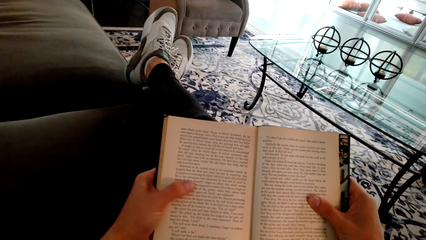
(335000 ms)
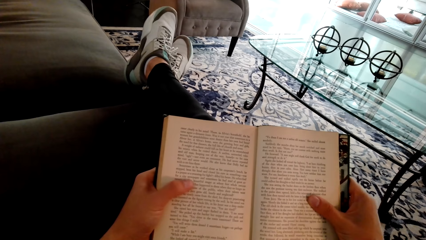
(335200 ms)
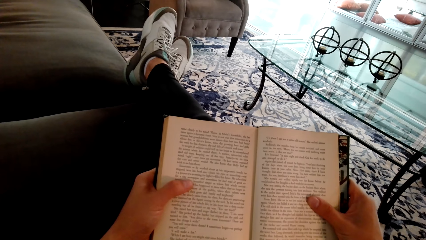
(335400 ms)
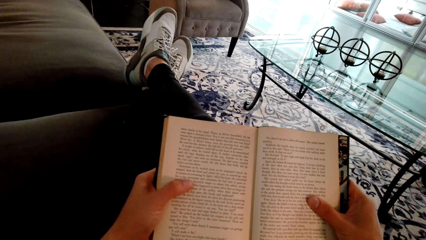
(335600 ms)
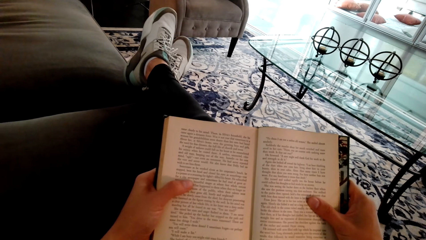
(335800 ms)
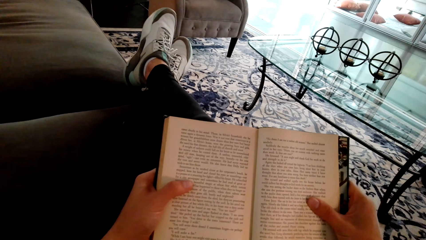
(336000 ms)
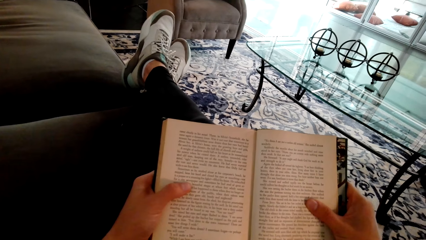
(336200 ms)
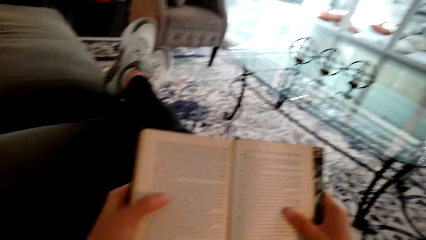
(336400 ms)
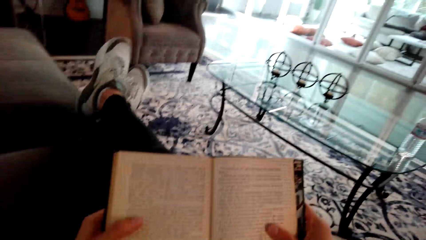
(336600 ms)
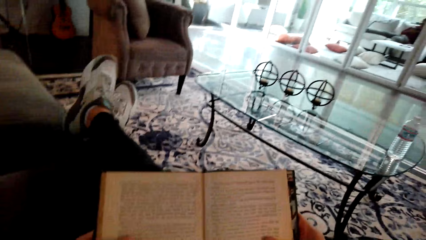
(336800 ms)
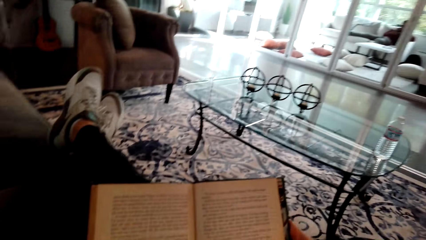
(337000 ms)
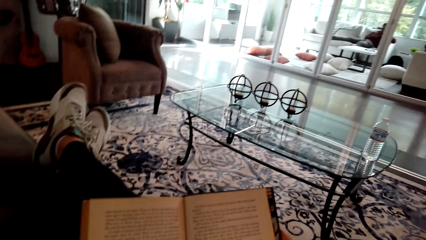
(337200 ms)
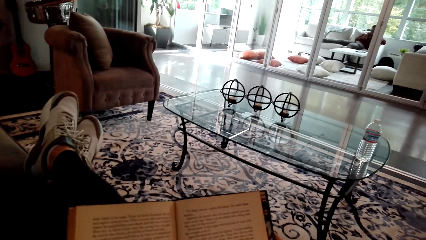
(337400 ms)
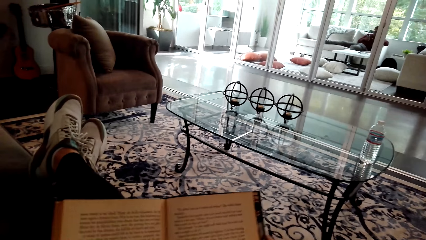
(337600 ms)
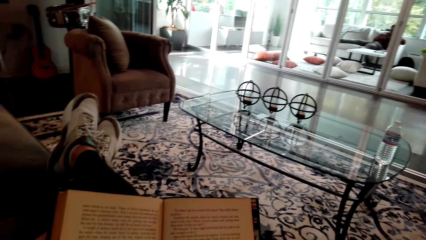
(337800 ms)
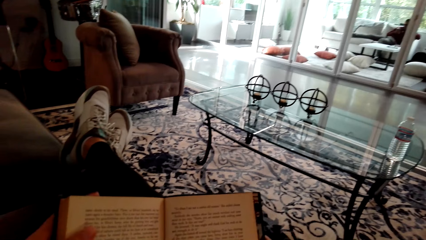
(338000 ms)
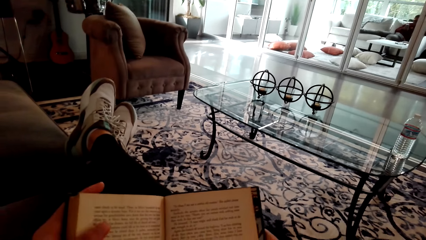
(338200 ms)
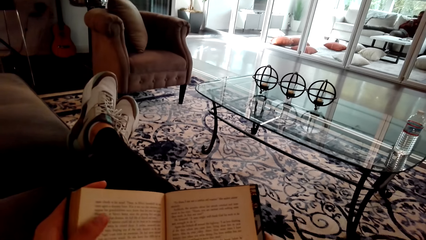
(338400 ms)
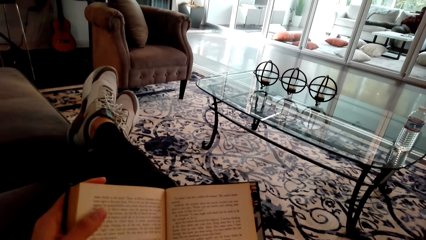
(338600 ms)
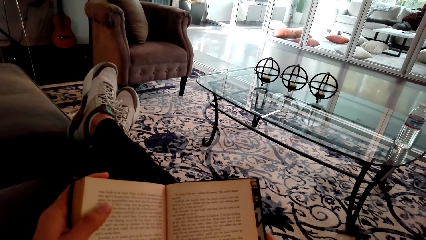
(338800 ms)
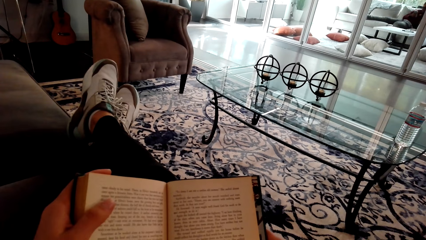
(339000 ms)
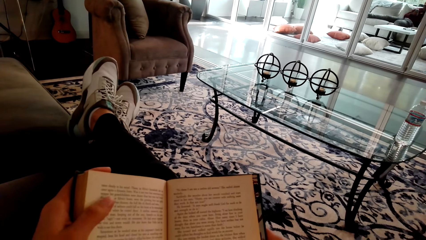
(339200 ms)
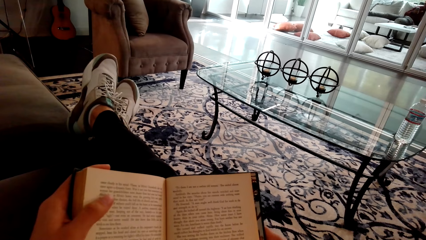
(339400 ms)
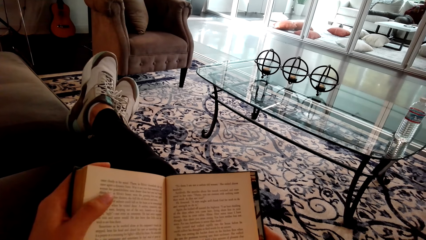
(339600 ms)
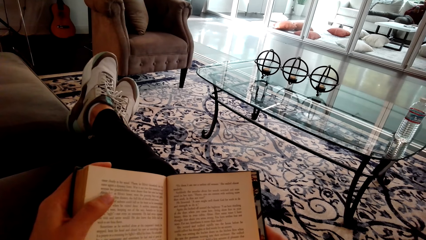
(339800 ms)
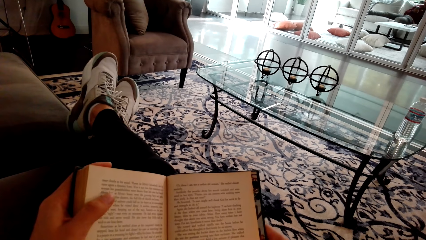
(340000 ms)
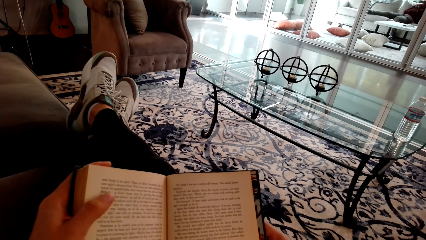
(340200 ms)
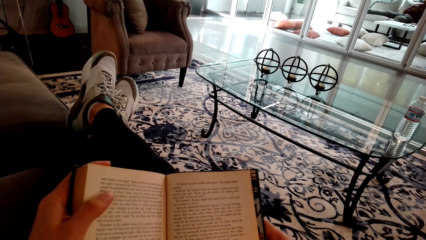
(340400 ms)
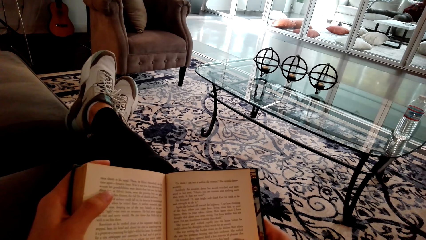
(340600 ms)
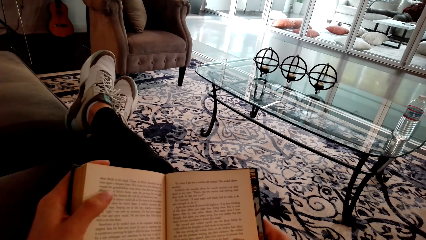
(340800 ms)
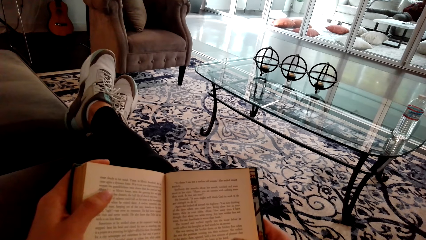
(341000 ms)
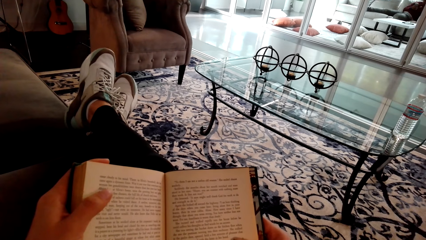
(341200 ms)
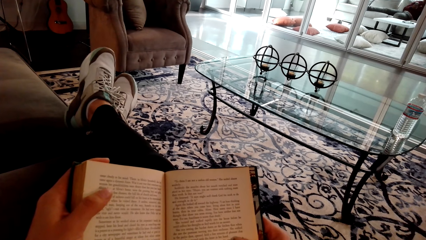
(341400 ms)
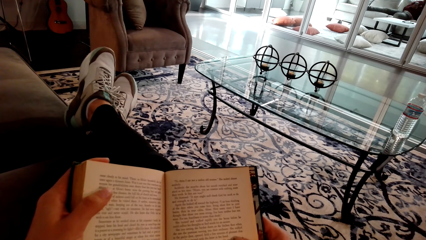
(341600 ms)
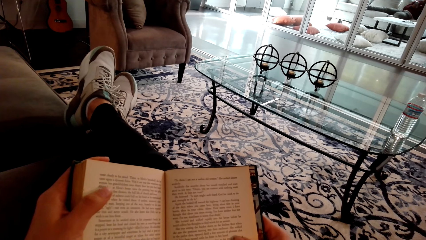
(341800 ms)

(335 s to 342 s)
The camera wearer turns to the side.

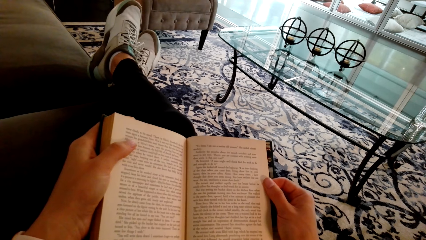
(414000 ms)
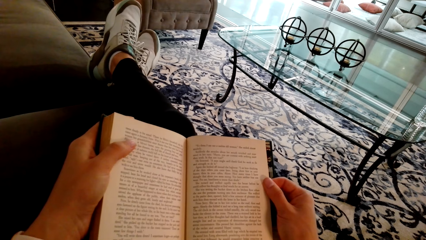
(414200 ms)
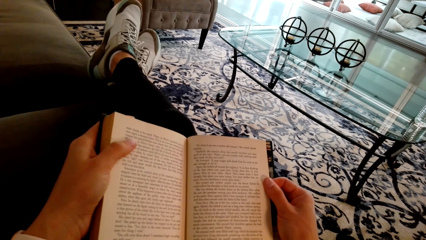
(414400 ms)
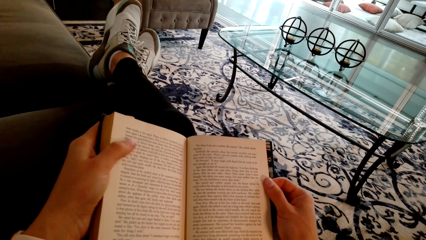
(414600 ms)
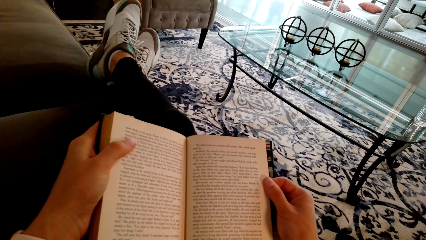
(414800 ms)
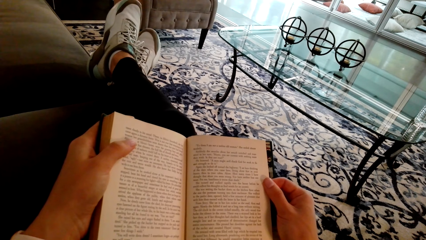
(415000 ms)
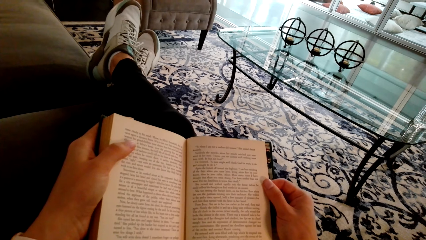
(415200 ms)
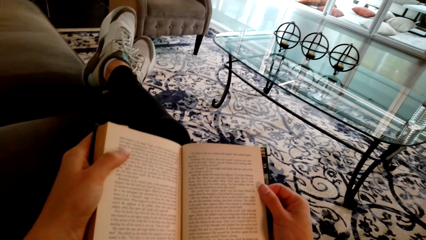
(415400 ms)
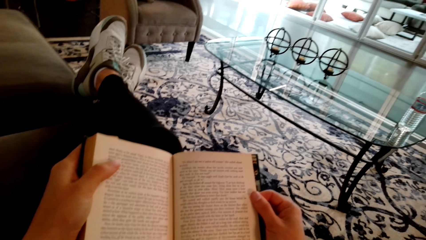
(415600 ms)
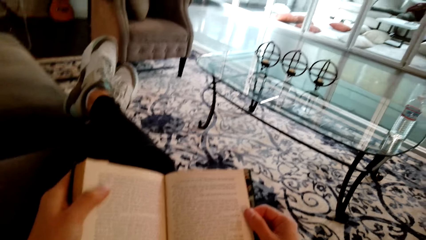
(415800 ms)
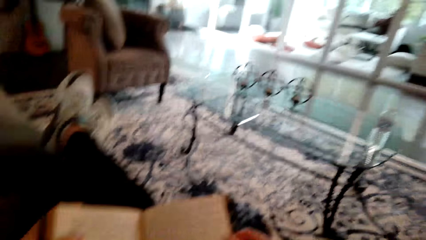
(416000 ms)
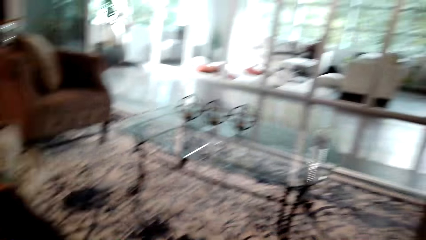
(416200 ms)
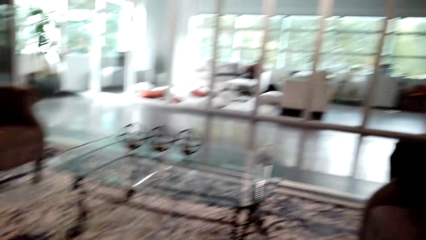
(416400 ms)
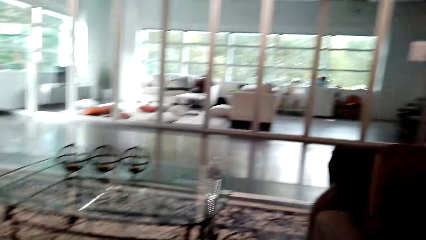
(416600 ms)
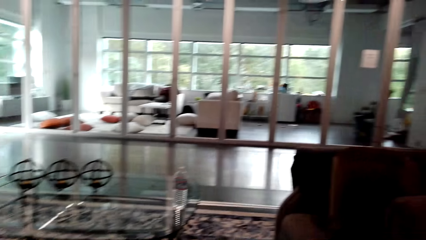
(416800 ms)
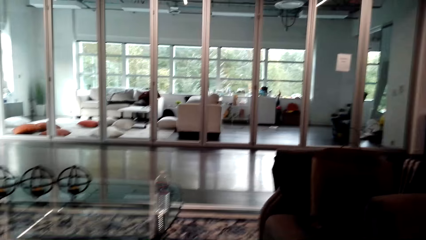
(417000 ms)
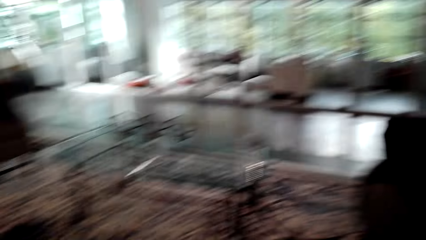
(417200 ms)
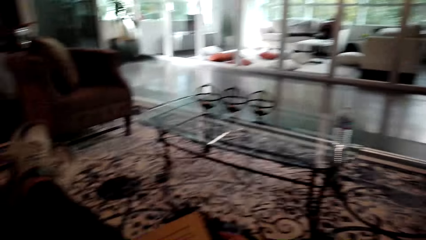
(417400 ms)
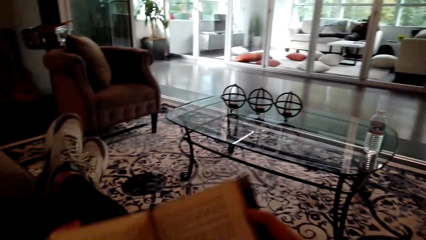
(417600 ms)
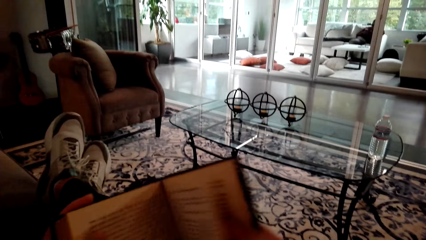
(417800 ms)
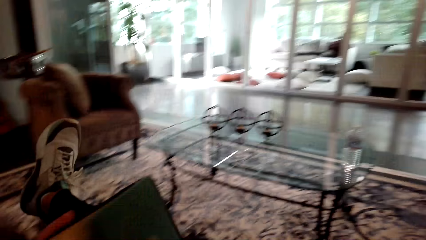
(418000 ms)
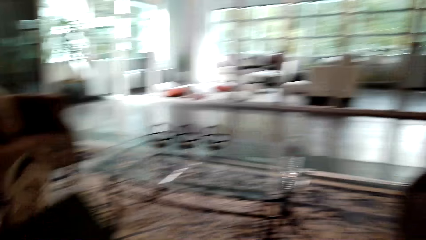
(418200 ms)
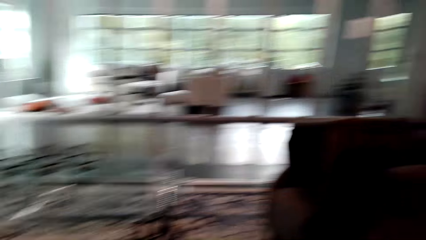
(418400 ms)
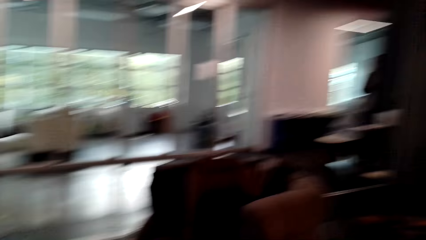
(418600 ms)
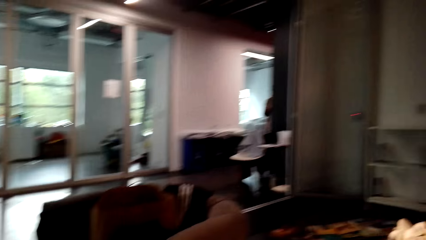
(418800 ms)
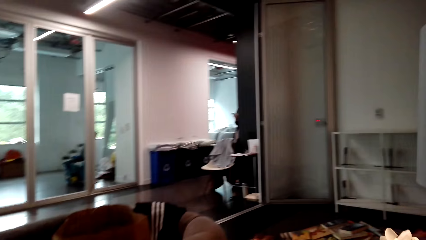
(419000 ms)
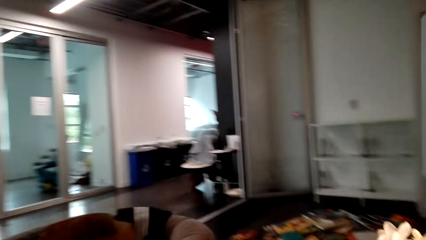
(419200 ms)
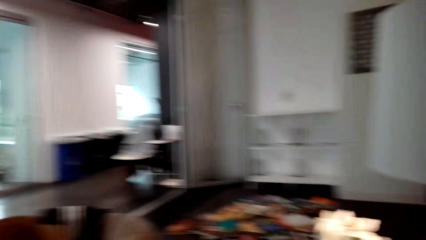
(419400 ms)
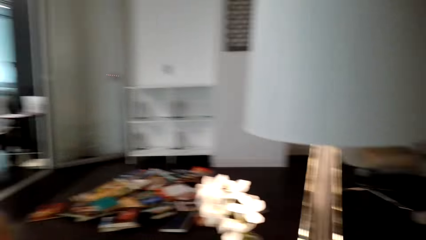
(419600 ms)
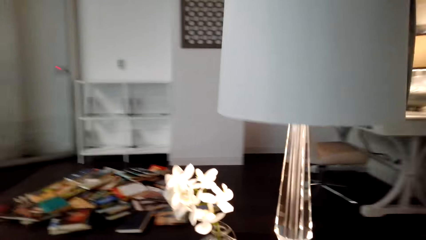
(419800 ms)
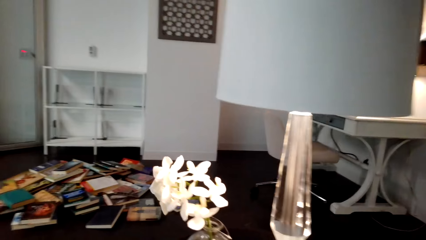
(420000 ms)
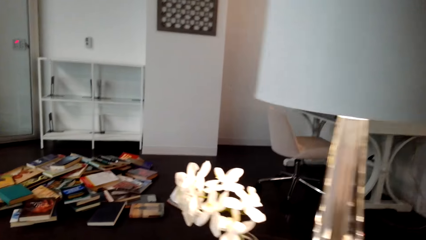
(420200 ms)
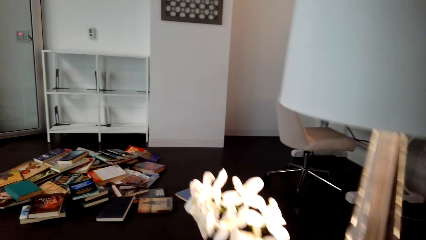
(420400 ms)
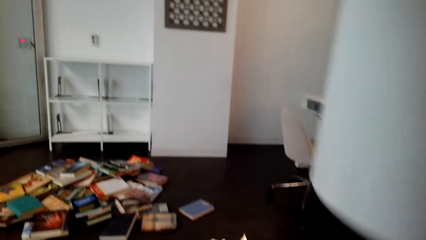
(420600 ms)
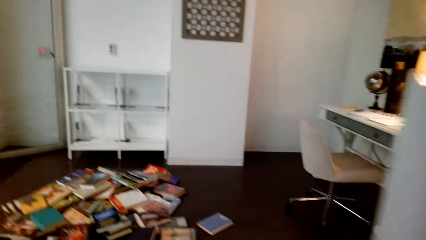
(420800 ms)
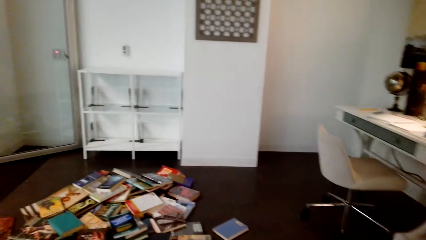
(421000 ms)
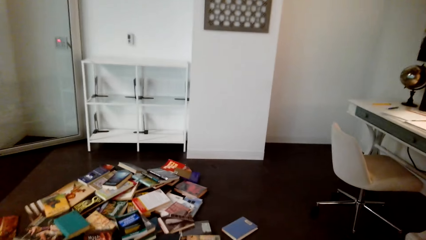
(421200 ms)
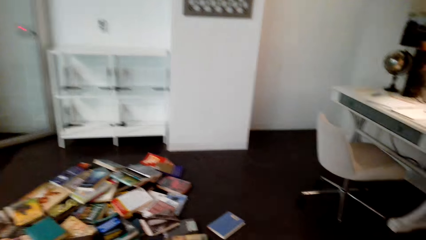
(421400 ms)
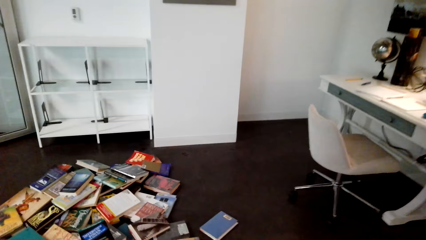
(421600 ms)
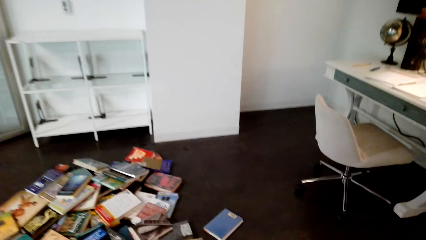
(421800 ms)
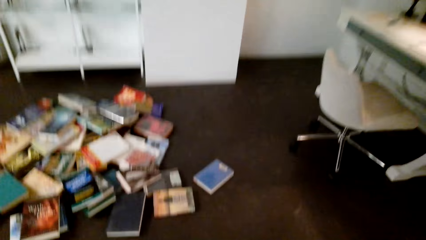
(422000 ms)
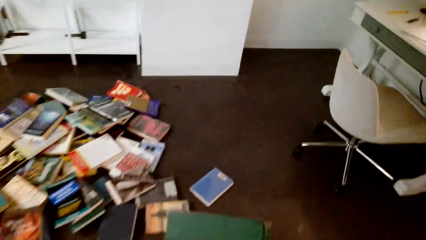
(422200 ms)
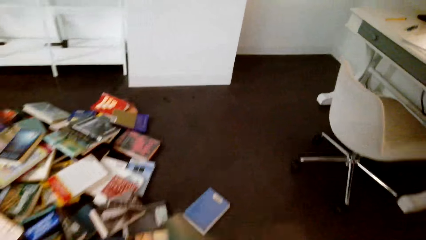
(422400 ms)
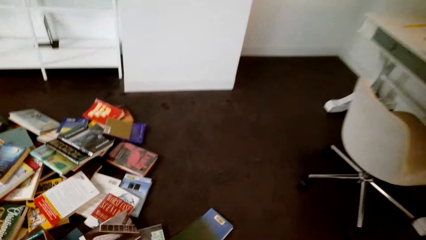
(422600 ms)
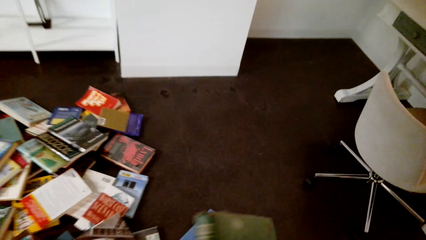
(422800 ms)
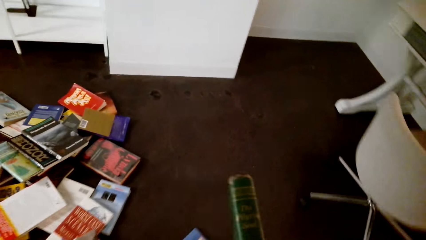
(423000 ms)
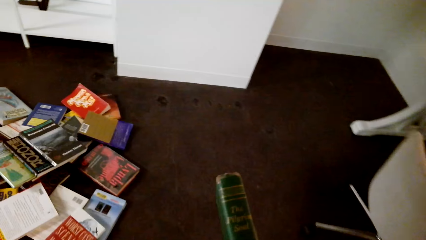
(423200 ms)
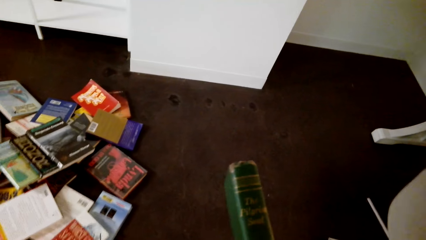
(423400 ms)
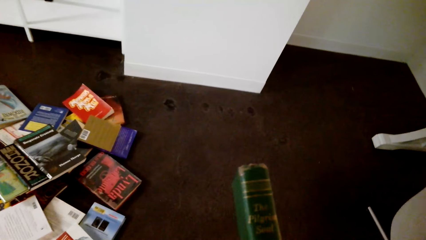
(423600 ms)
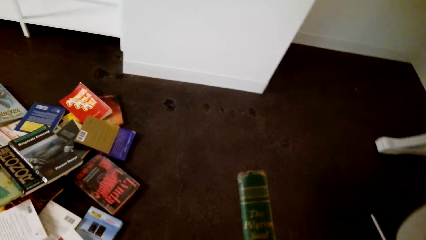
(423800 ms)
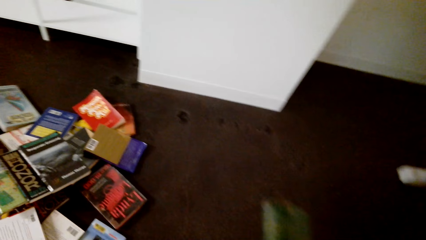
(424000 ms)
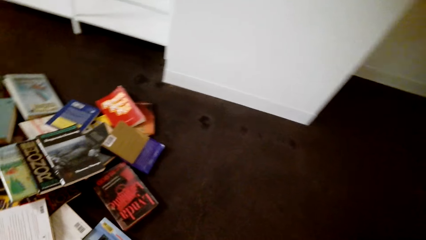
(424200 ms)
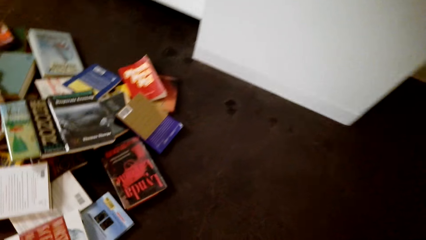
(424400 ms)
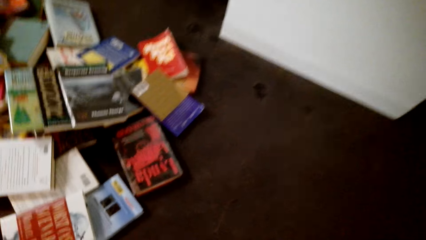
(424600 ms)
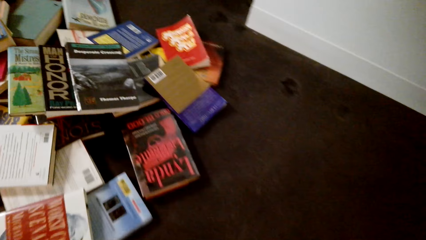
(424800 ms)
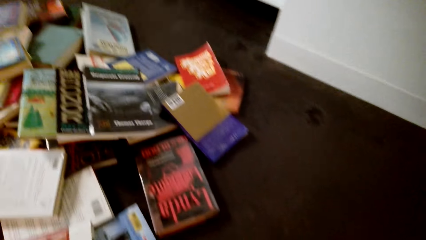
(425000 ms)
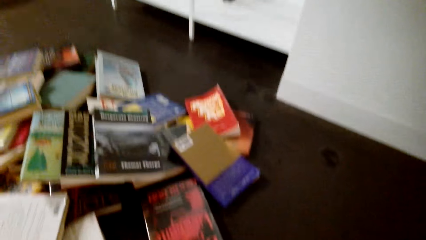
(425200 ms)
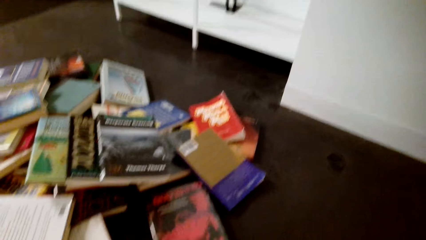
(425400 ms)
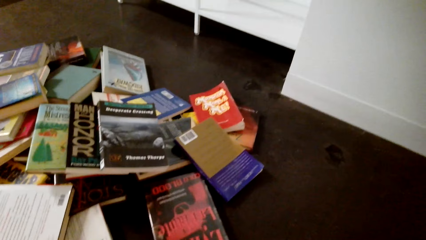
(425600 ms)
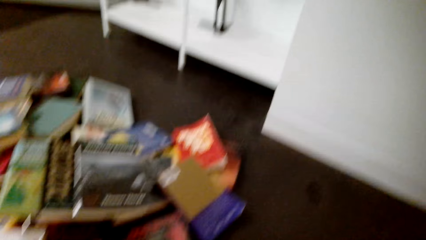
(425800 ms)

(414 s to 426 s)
The camera wearer turns to the side. They close the book. They walk to a shelf. They pick up a book.
